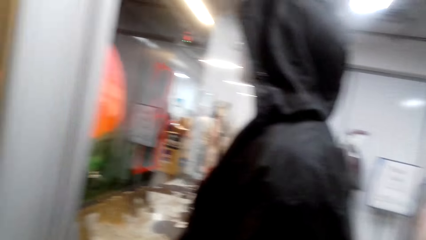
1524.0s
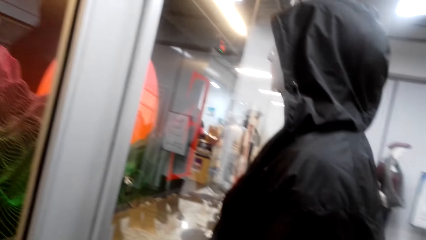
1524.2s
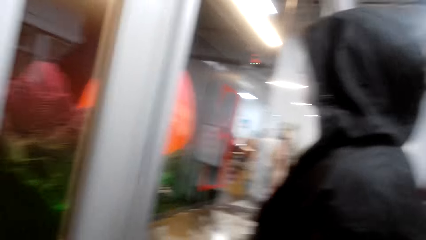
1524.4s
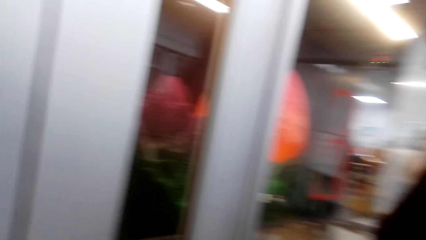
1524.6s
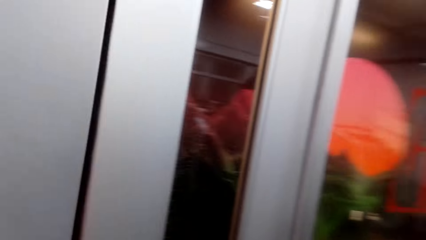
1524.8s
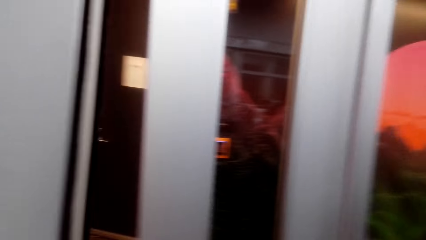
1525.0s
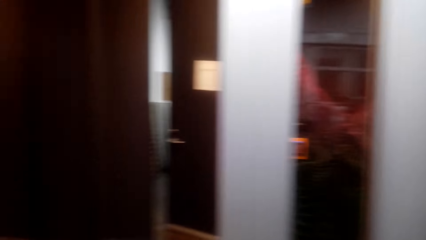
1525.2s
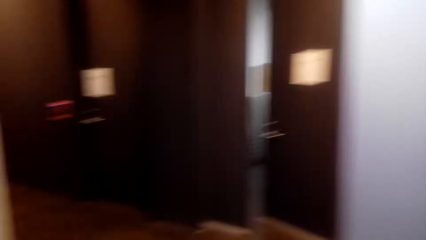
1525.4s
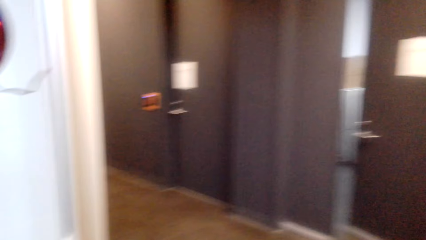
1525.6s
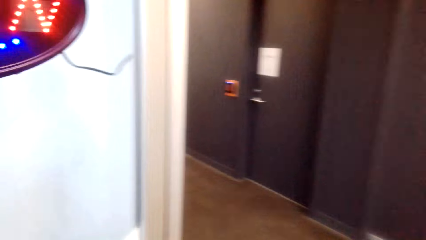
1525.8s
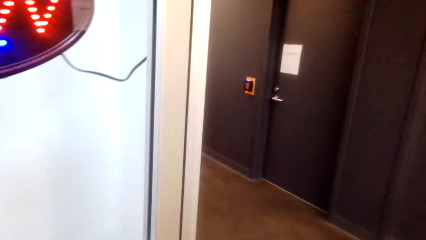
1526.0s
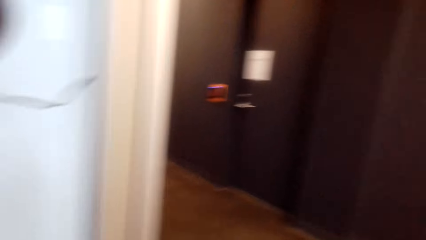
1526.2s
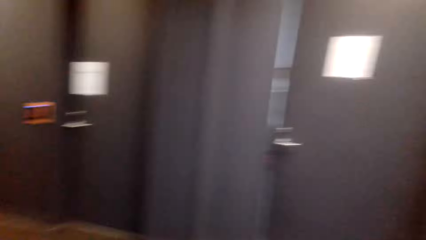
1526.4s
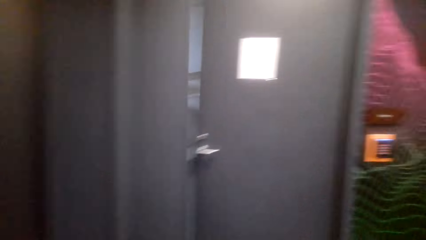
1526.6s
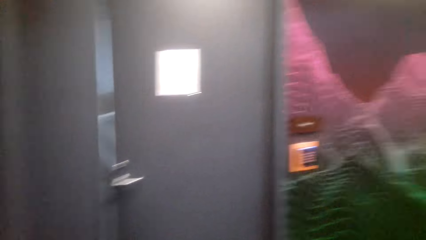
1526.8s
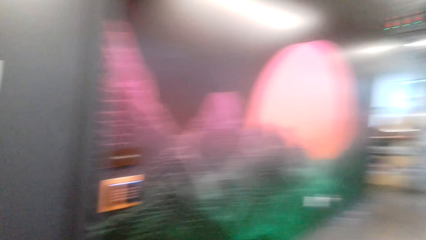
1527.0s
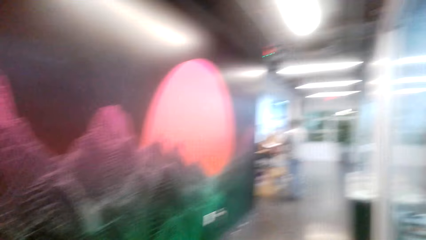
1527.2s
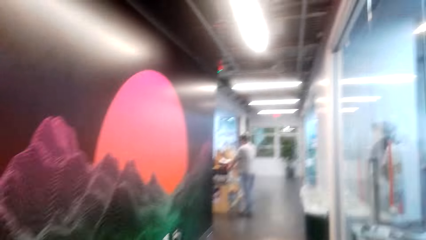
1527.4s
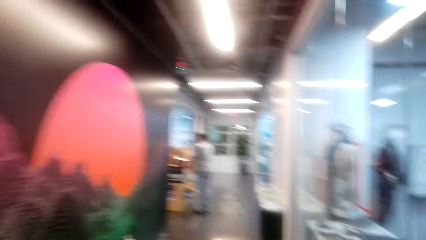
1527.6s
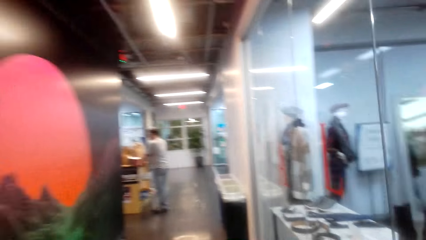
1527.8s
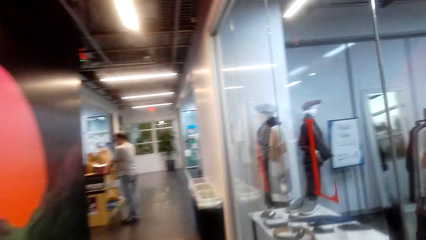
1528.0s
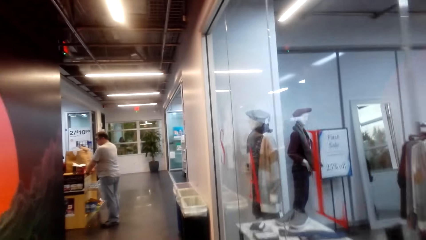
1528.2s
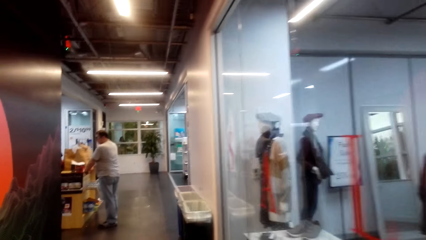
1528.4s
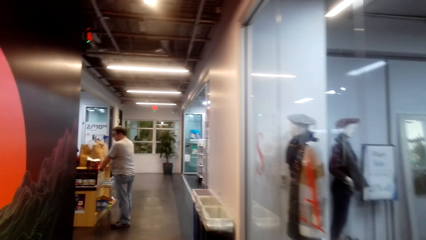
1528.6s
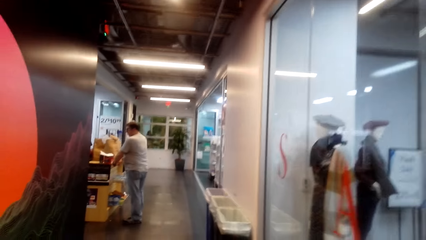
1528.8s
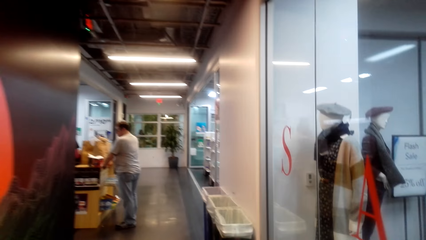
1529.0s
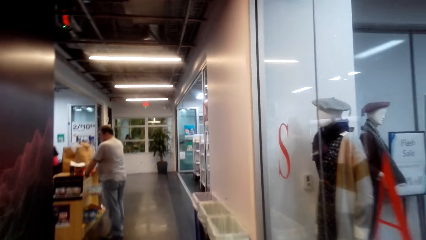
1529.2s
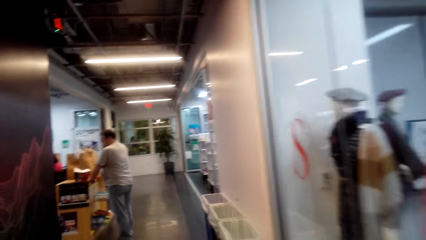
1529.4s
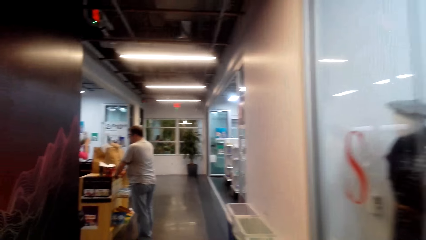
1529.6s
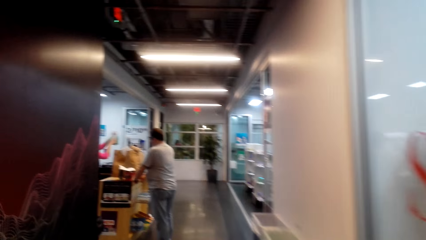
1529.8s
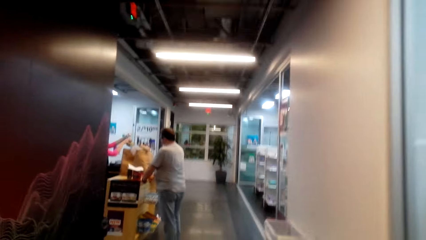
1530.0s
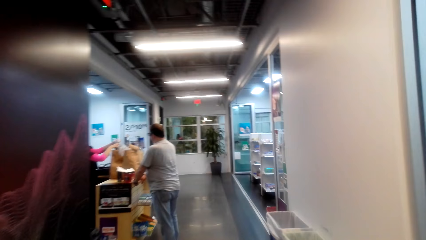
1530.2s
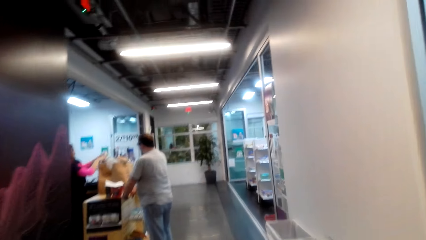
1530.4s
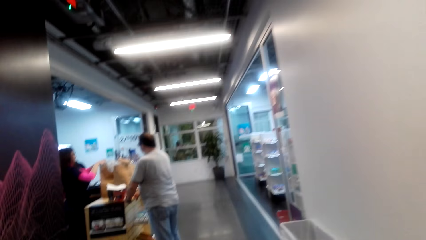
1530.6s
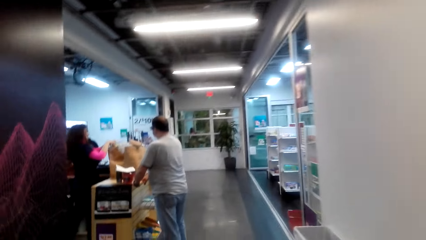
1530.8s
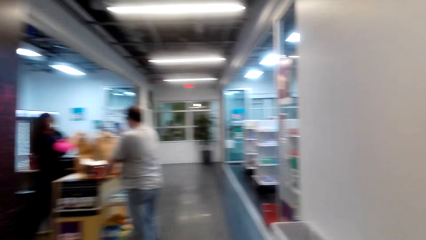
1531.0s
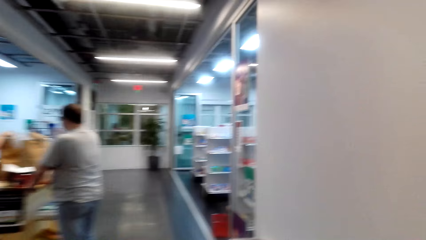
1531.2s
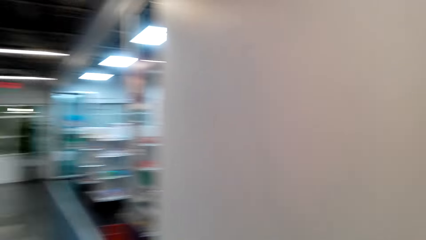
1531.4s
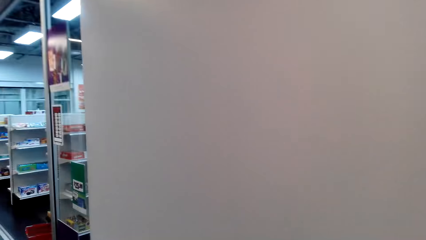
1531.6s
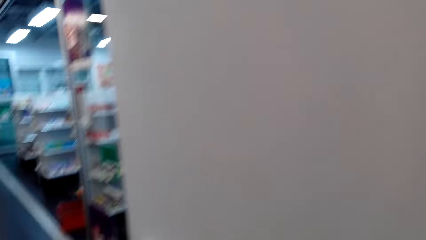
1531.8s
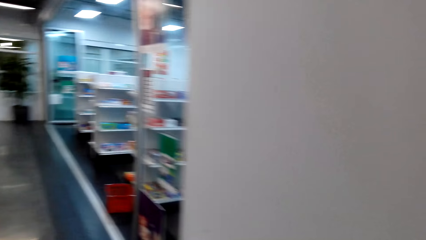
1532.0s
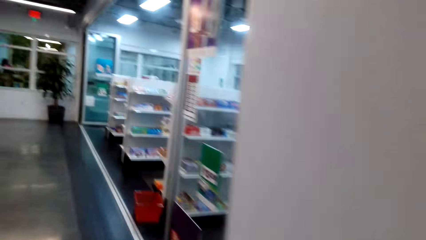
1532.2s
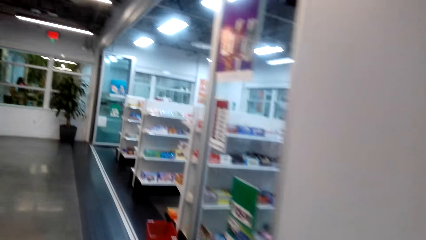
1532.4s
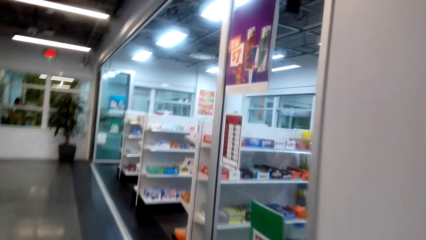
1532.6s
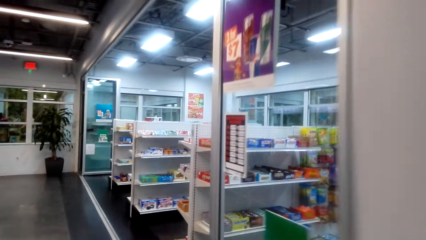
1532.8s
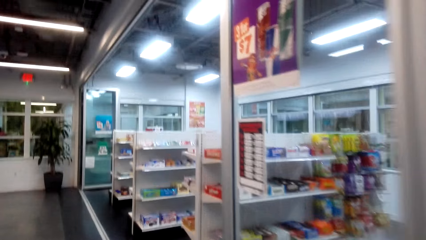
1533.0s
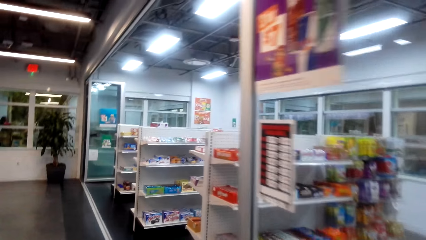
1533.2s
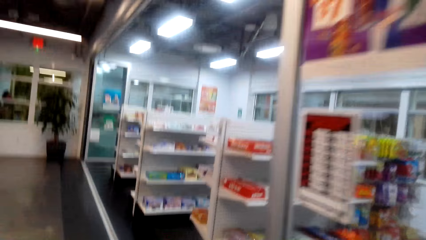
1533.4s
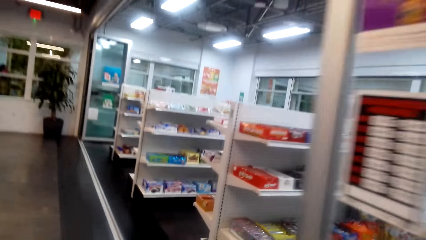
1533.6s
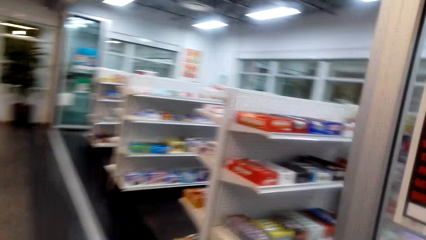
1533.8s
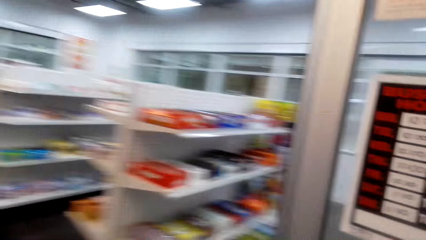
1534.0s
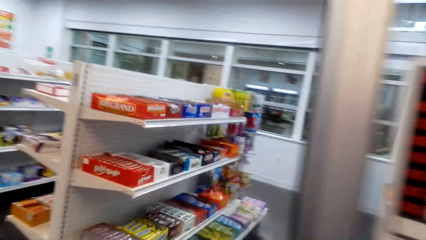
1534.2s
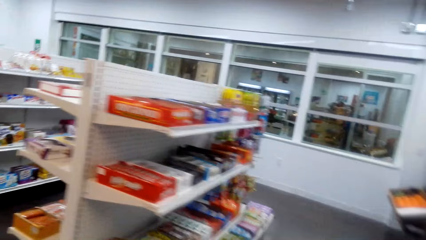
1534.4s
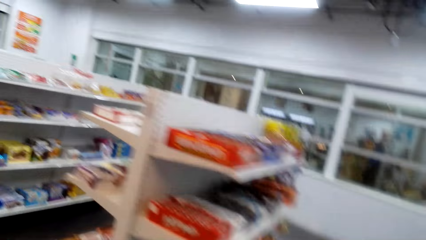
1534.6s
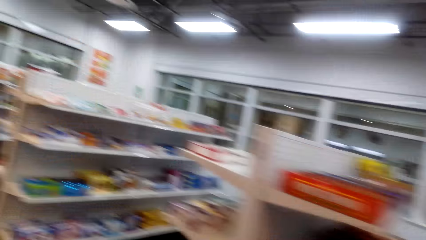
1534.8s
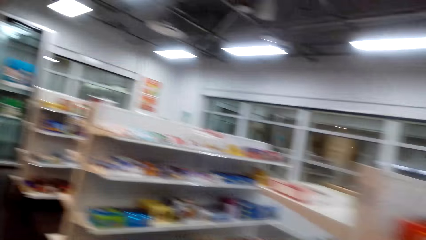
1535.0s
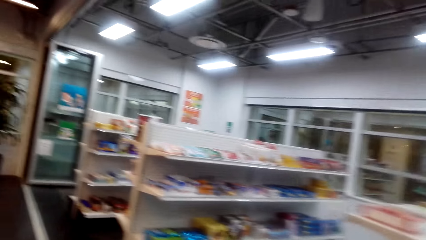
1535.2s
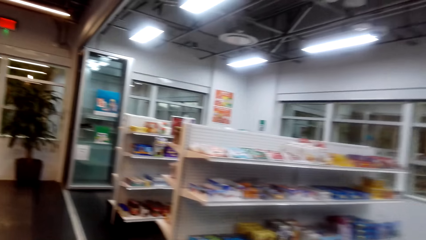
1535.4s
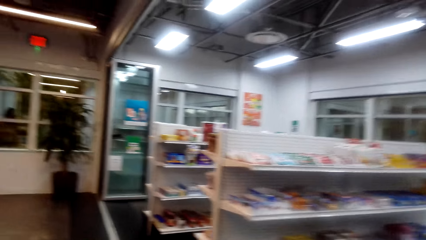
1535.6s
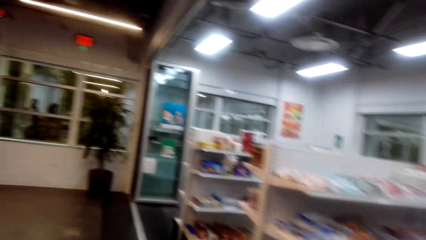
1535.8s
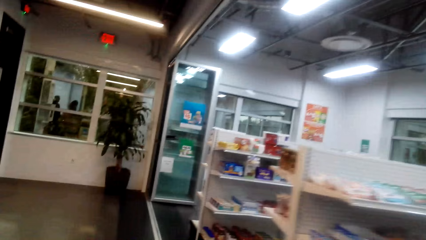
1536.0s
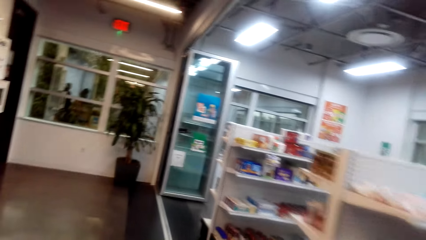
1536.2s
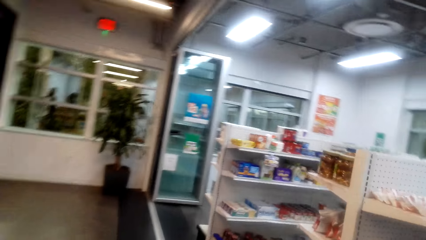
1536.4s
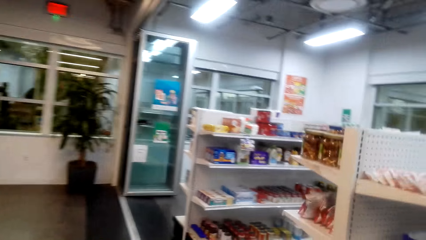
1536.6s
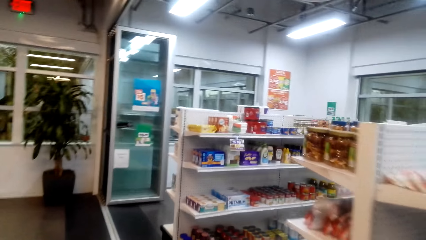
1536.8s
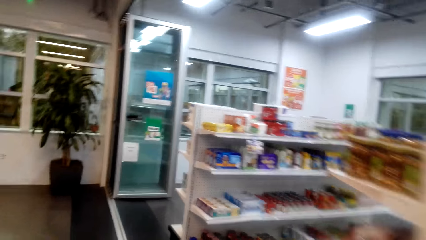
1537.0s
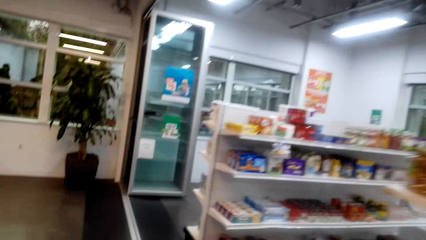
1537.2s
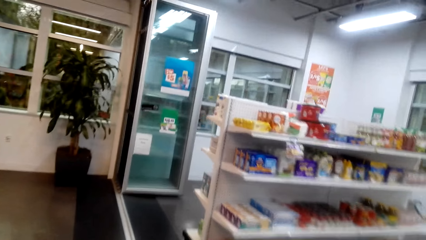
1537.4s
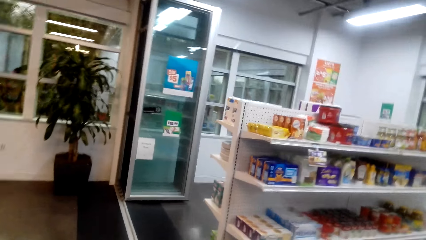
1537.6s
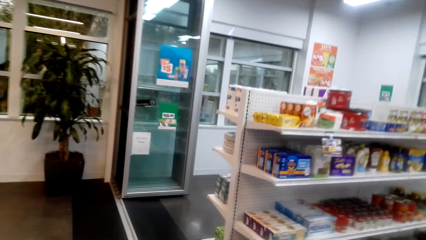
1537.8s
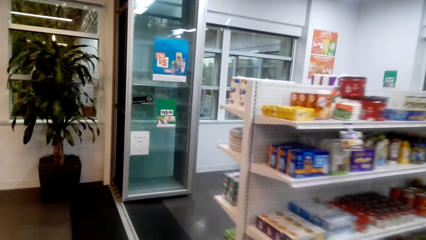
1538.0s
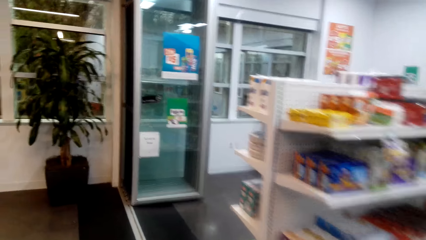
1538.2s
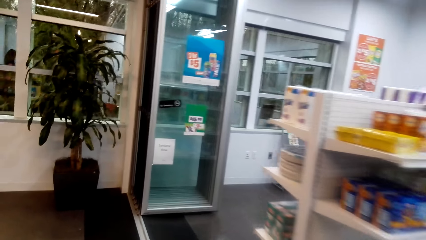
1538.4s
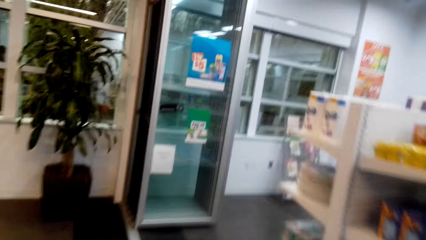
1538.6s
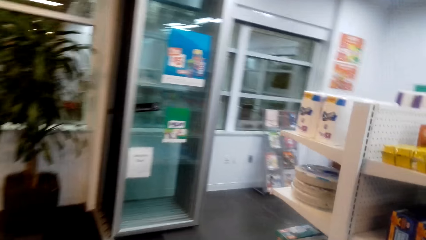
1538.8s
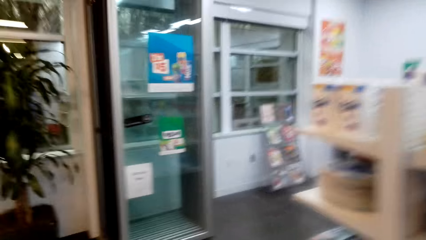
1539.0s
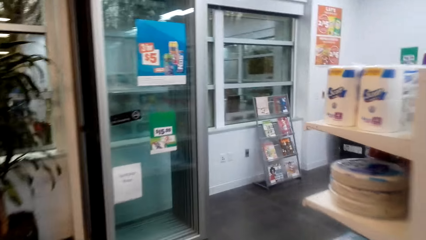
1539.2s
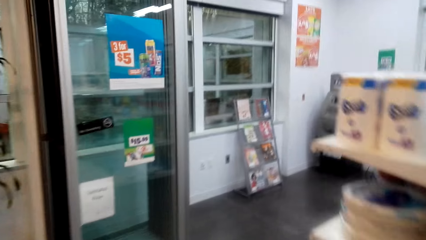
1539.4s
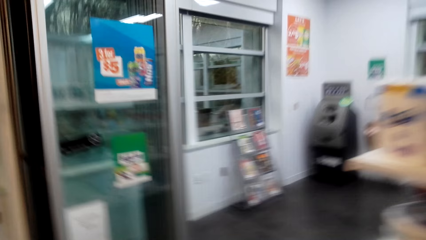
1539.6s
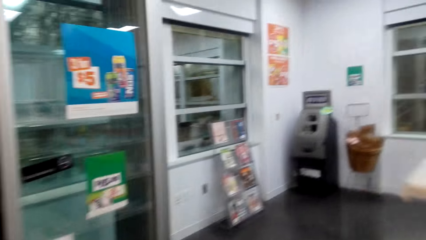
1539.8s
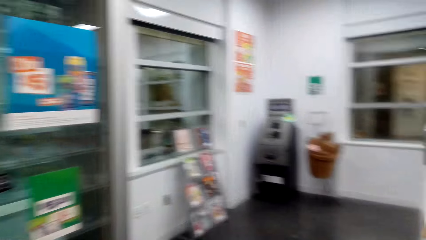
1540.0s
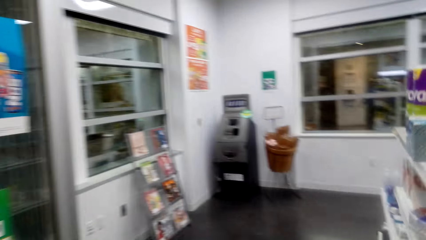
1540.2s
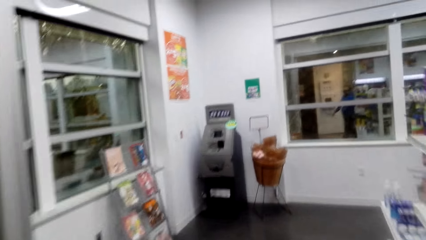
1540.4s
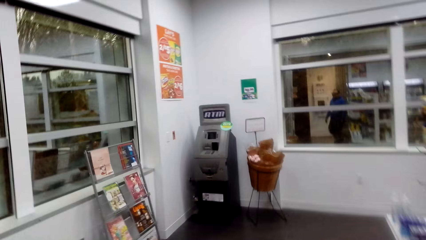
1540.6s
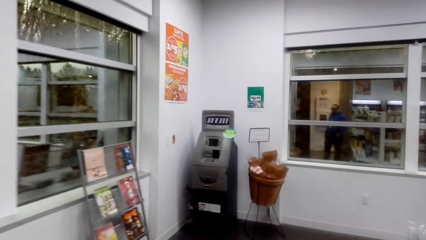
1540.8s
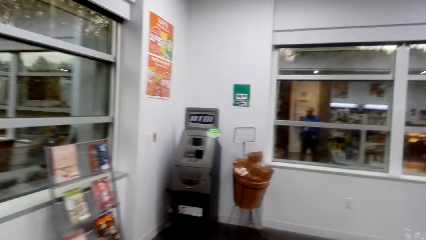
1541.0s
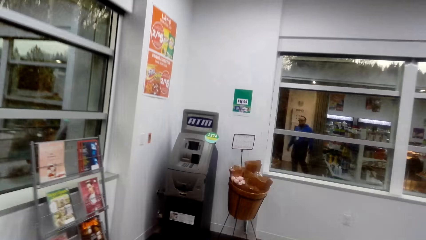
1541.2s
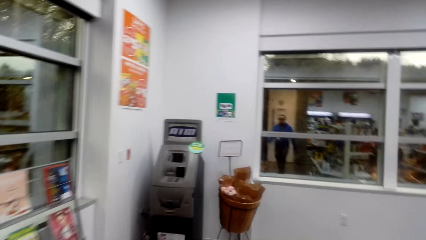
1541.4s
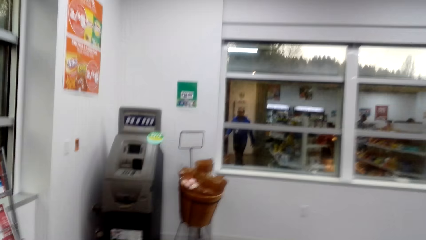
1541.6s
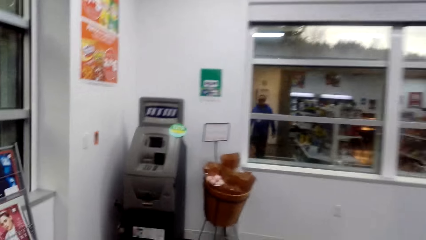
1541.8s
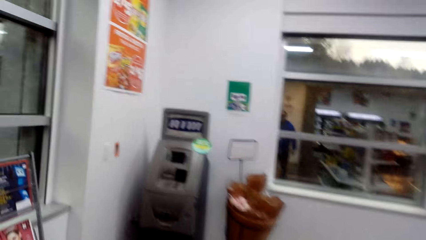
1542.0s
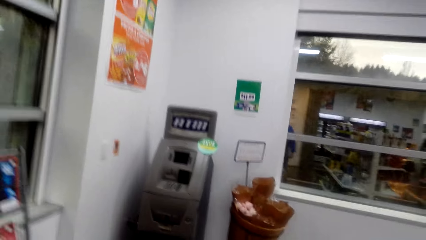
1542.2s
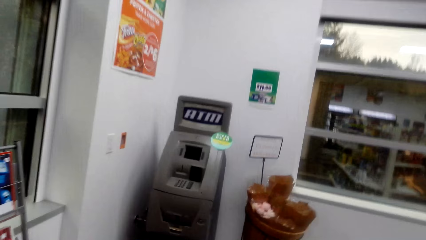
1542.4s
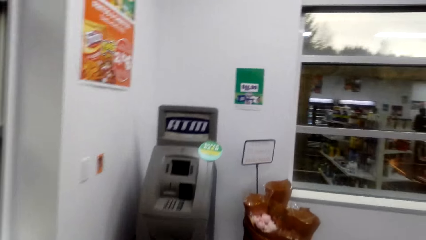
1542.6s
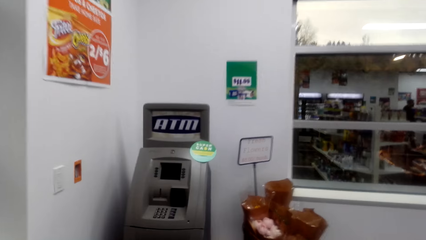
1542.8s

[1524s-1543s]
The camera wearer opens the door. They walk around.
